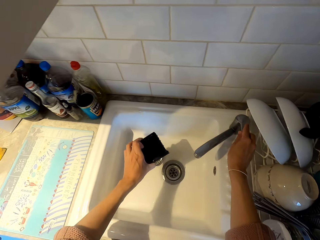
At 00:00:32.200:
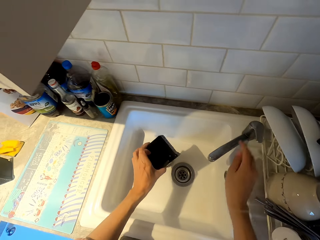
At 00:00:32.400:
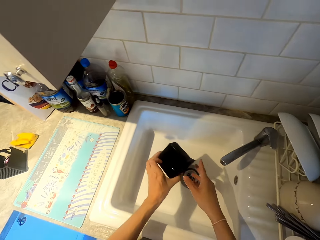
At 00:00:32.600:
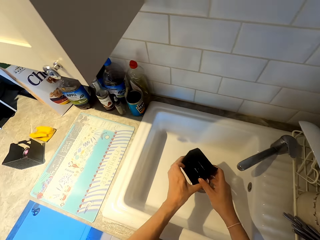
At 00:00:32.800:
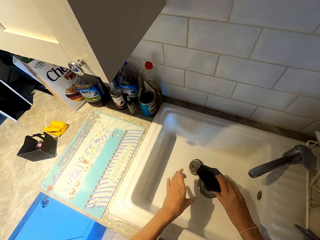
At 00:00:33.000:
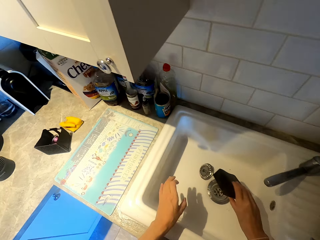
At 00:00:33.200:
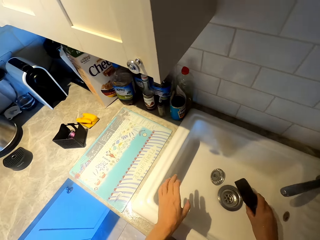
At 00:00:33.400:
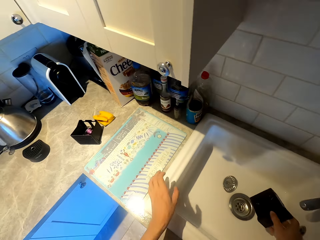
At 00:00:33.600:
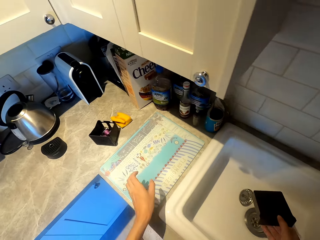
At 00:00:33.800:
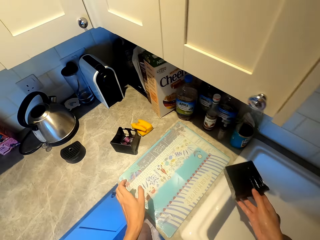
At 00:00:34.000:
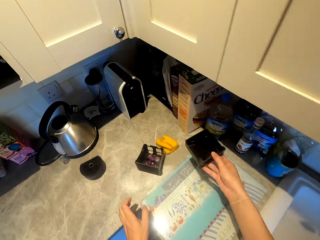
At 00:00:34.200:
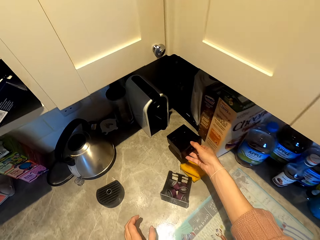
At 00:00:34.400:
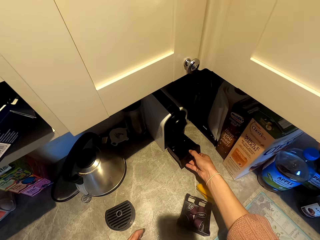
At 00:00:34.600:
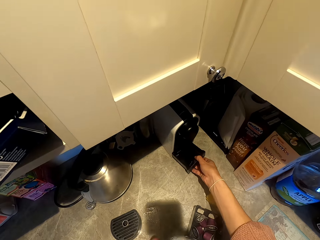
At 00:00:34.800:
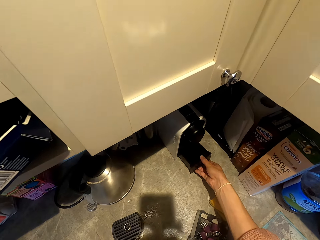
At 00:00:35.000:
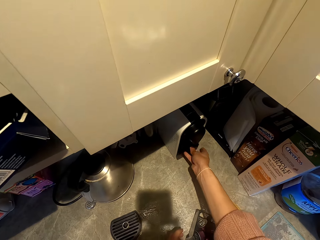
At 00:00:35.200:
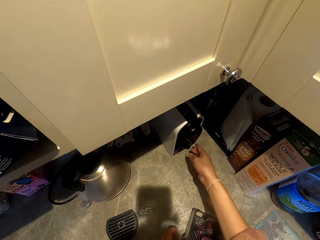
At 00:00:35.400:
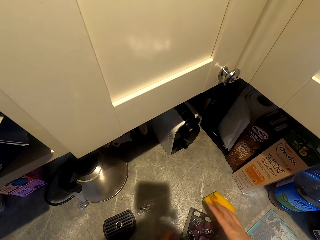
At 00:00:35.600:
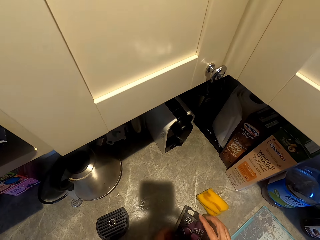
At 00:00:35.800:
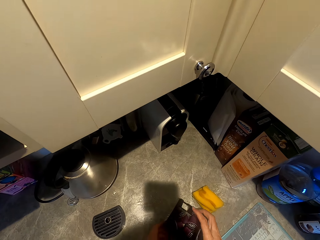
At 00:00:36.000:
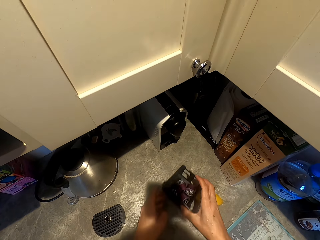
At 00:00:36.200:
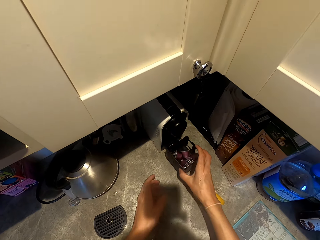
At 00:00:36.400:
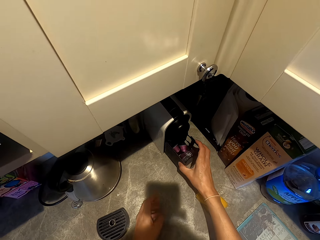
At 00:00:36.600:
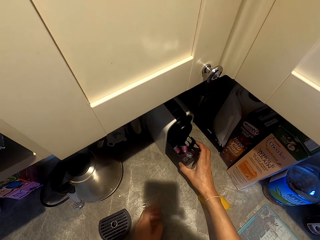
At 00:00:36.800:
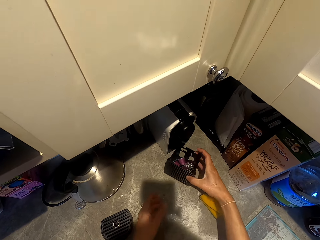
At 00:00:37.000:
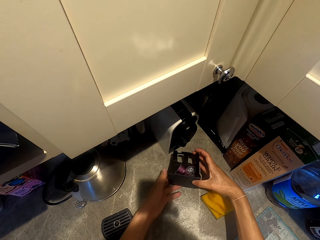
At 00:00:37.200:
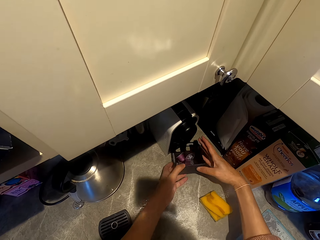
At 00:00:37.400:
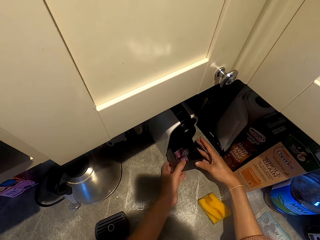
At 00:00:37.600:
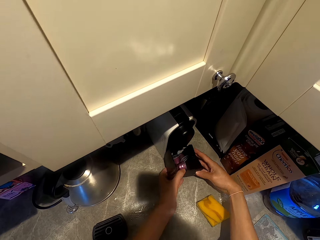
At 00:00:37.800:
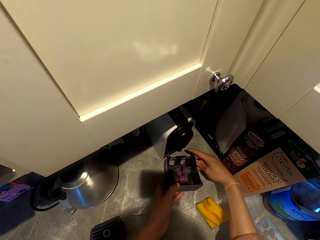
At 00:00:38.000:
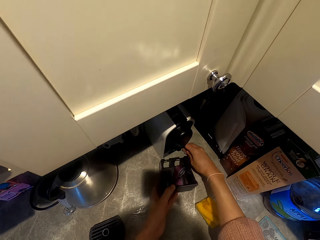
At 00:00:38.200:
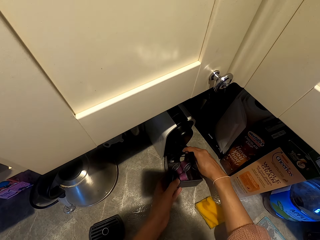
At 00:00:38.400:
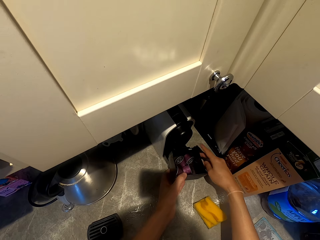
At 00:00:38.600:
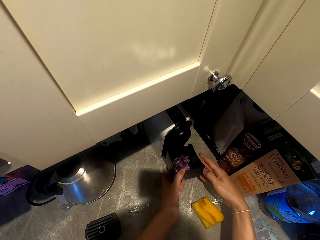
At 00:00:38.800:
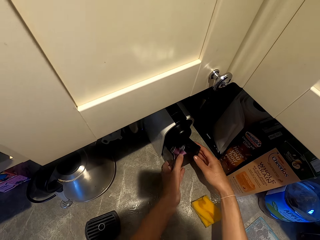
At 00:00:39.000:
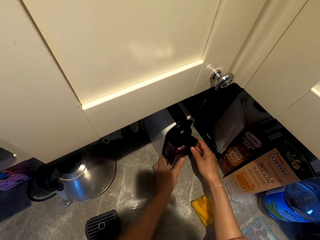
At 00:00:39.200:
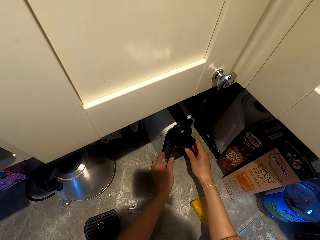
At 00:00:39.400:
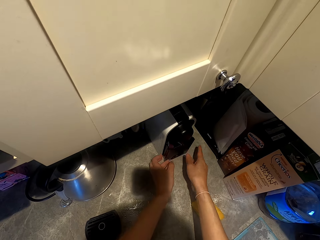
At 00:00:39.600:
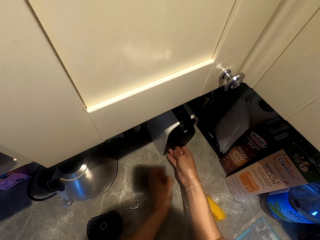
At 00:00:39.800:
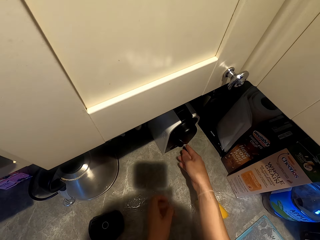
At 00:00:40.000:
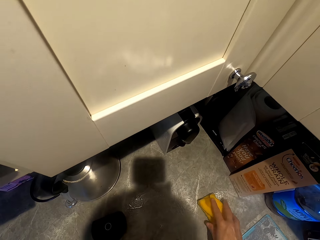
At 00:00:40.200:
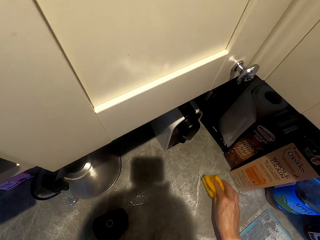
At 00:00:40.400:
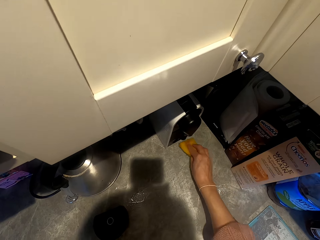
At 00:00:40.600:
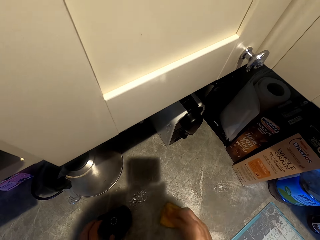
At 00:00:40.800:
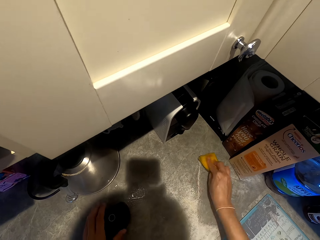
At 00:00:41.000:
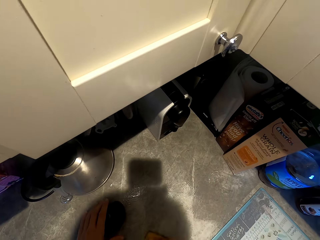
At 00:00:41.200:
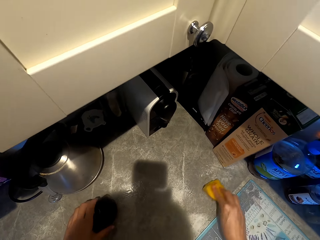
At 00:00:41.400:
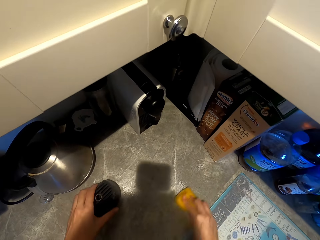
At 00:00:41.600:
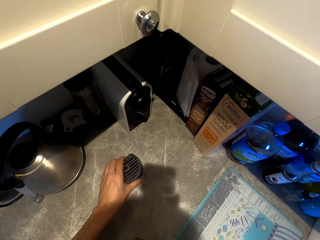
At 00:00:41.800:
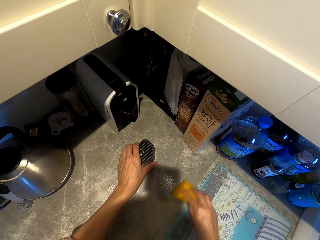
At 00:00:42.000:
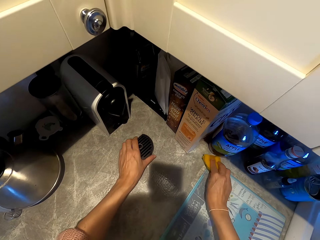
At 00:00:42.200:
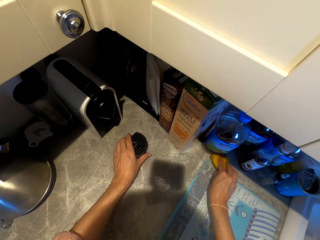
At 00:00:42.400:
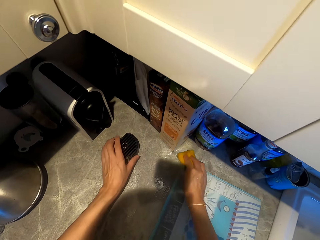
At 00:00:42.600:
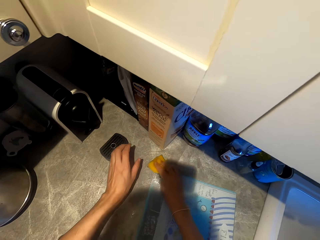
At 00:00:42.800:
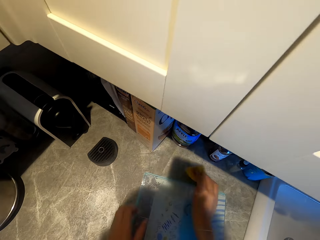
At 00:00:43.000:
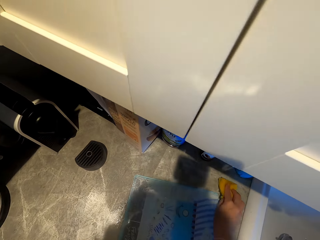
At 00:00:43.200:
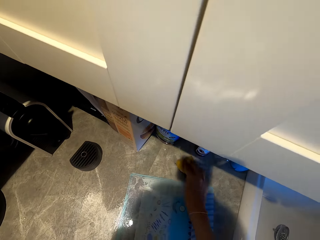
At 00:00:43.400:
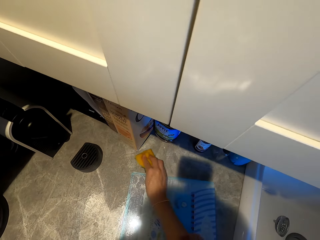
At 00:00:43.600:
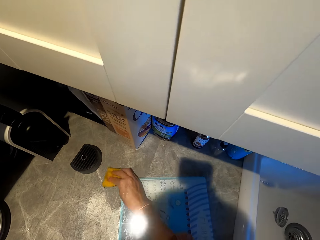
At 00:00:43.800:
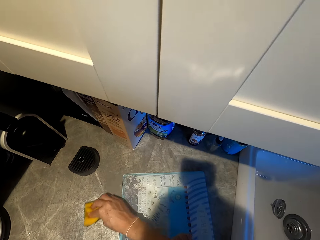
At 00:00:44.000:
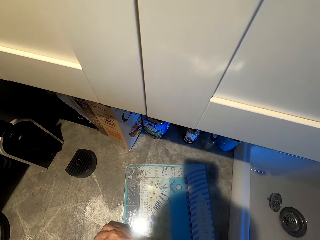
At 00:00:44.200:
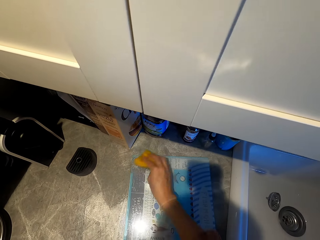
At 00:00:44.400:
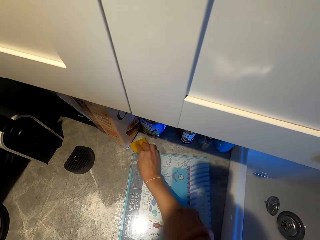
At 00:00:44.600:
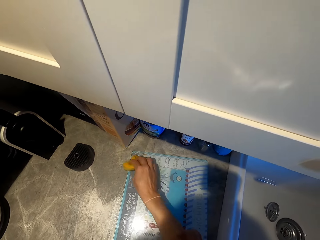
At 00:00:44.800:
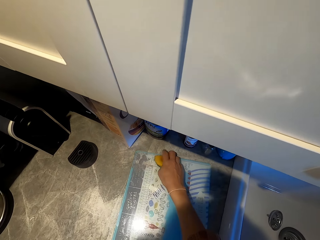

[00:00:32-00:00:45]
The camera wearer closes the tap. They pour water at the sink. They shake the tin. They fix something. They fix something again. They put the tin in a container. They pull out the tin. They hold something. They put the tin in another tin. They fix something. They clean the cooking area surface. They put aside the black object. They move the plastic board.

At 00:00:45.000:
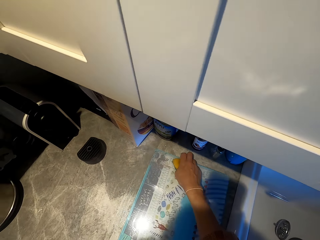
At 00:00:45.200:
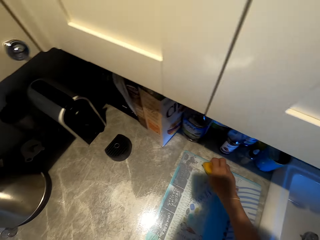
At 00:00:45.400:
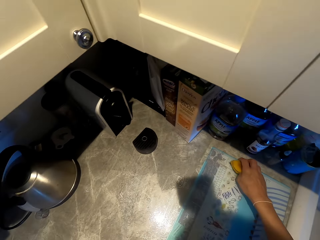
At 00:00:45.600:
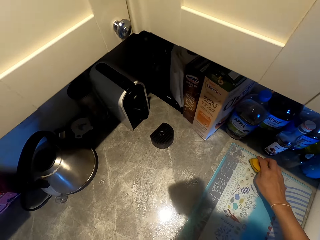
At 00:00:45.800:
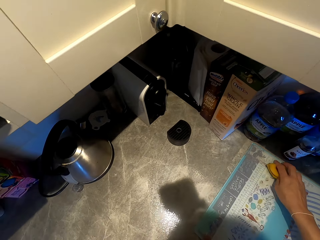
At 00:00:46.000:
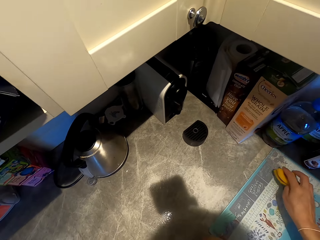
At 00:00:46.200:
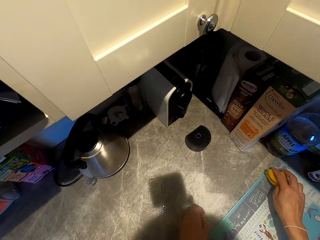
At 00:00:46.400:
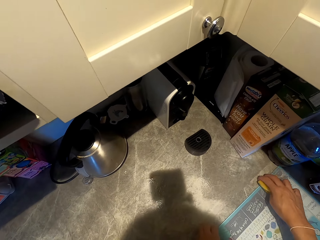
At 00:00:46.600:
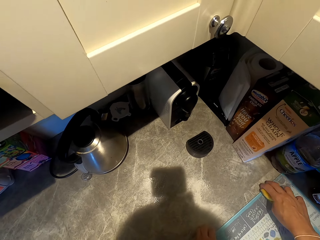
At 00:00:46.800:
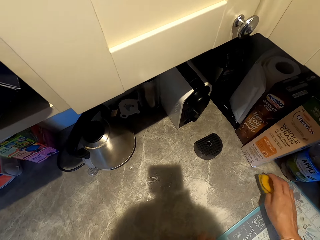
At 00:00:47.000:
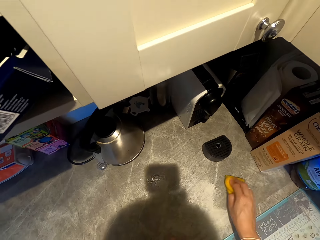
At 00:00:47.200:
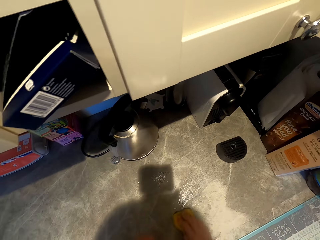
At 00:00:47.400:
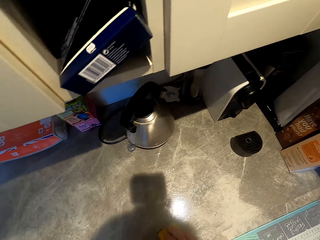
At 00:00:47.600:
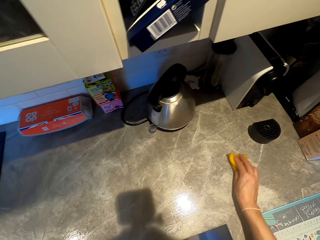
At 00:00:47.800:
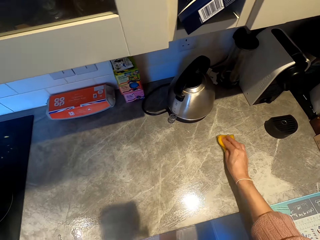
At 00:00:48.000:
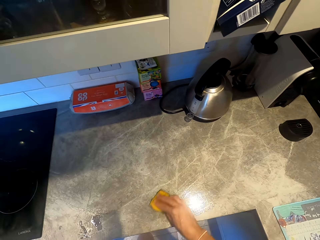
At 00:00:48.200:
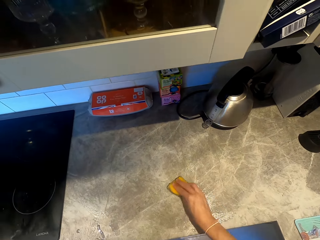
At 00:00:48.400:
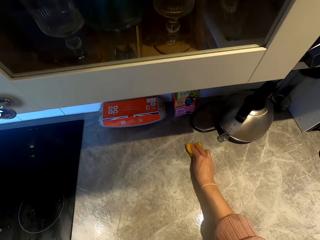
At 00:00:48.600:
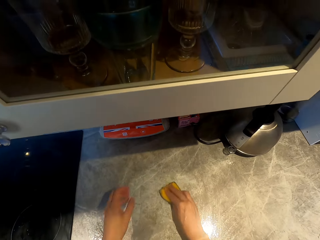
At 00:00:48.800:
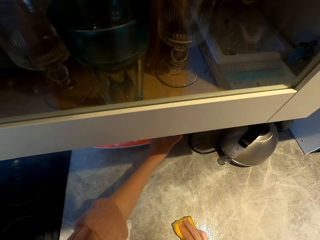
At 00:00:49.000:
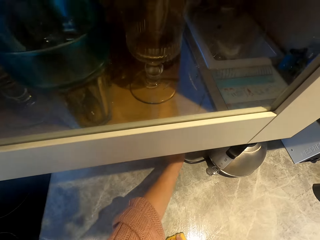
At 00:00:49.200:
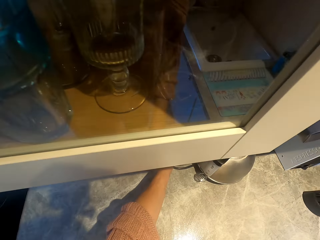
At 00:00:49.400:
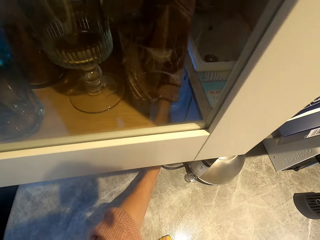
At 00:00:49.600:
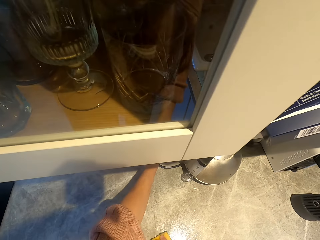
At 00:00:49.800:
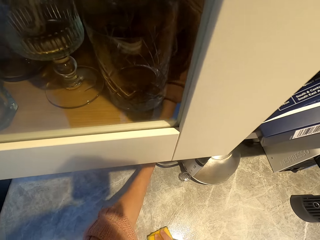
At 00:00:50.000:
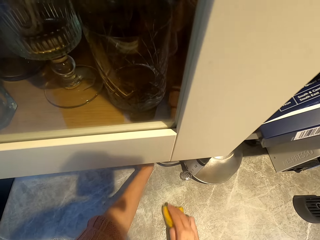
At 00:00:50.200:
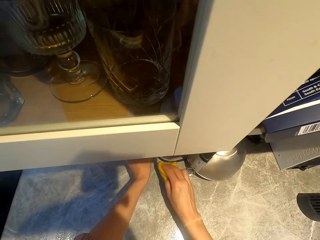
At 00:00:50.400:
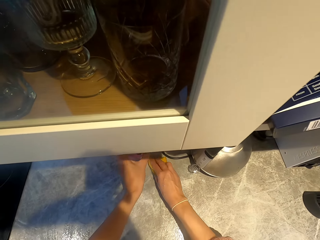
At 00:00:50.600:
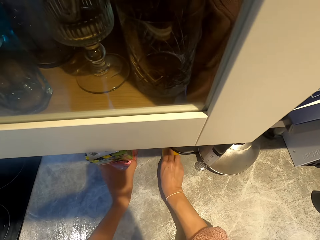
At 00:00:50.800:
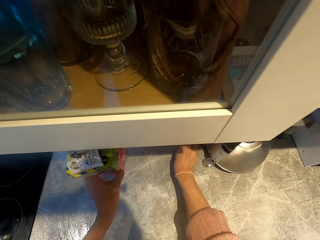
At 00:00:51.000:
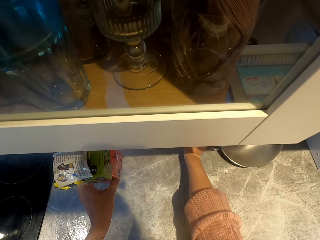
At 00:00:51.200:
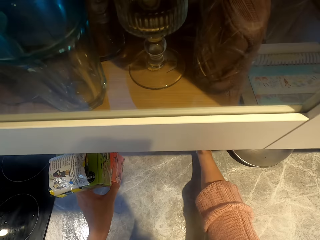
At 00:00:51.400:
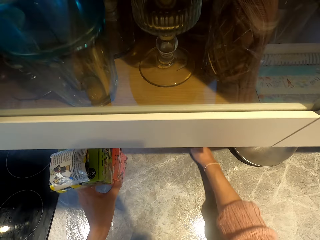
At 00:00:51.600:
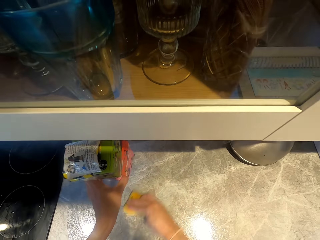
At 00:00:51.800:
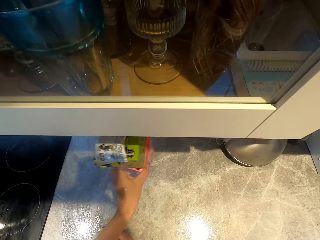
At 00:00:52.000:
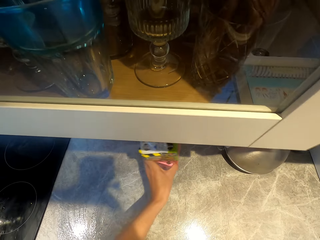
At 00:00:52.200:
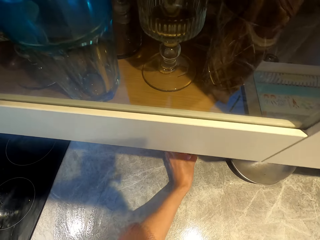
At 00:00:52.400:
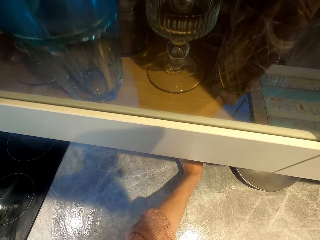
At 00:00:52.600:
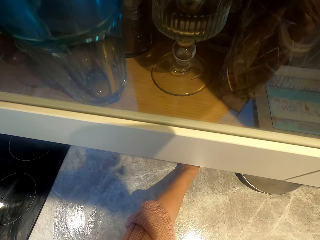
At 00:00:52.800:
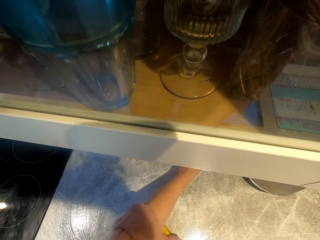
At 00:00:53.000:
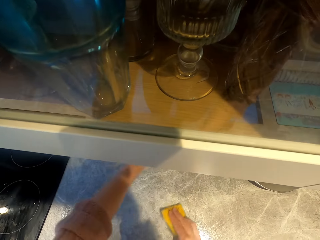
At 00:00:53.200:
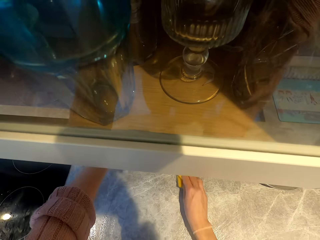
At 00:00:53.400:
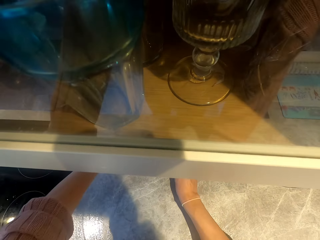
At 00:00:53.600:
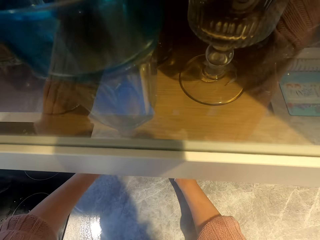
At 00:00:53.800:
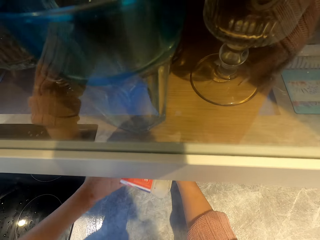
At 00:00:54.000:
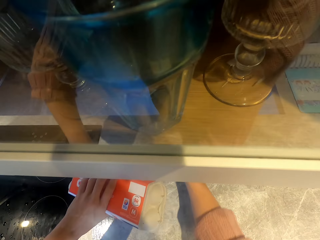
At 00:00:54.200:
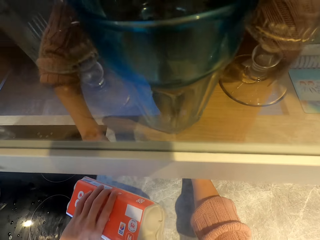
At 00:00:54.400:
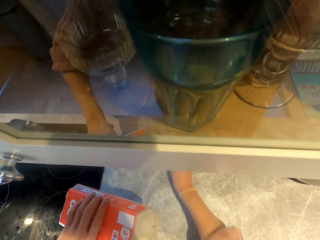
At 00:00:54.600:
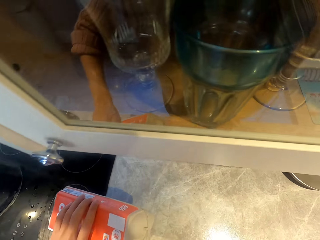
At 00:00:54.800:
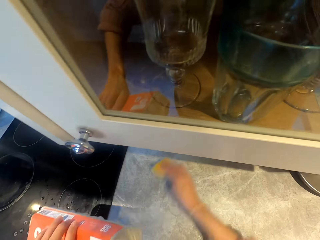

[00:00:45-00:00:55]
The camera wearer holds a tray. They clean the countertop. They take a packet. They hold the packet of something. They wipe the cooking area surface. They put the packet down on the countertop. They hold the packet of something.
